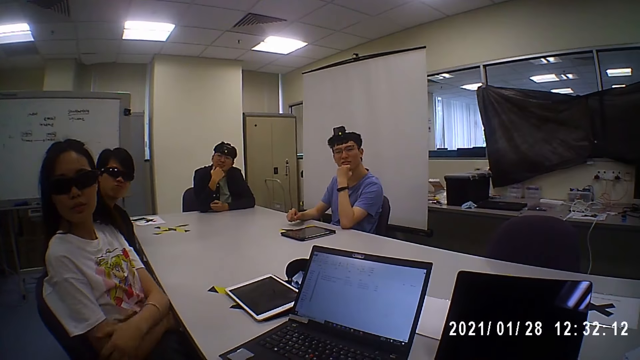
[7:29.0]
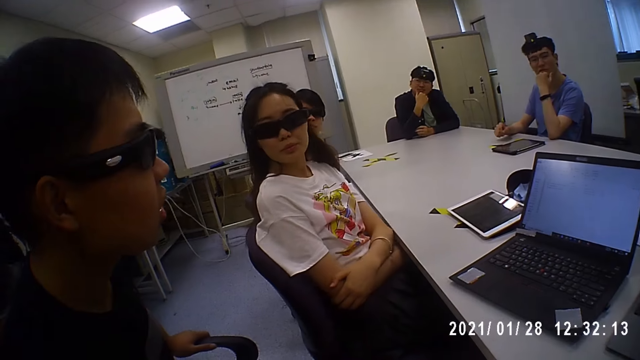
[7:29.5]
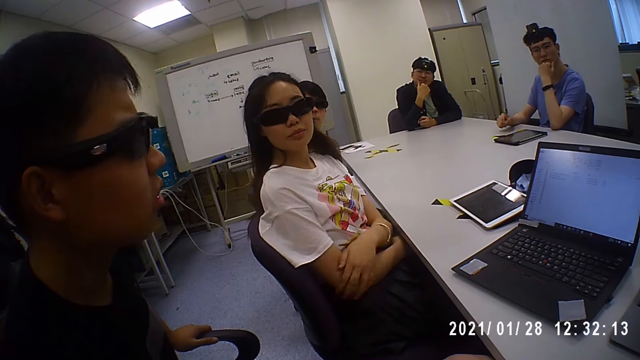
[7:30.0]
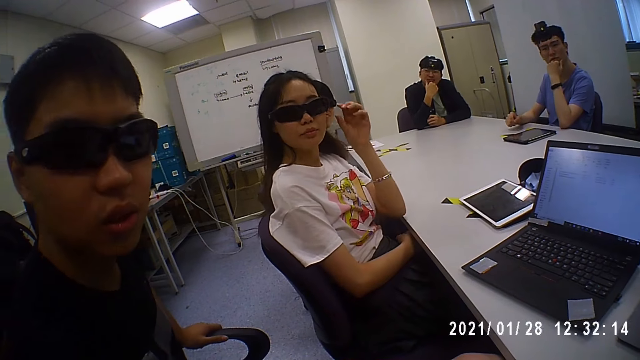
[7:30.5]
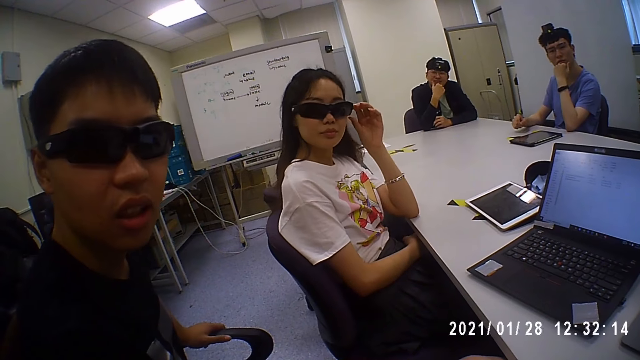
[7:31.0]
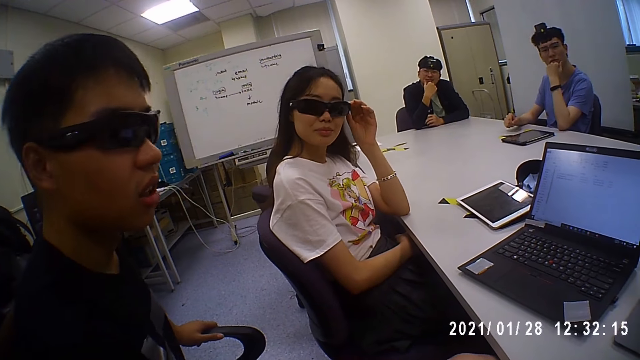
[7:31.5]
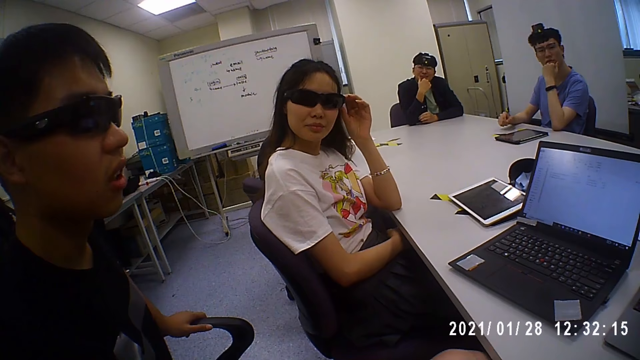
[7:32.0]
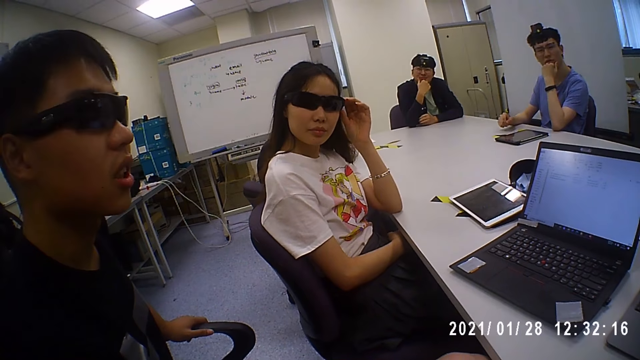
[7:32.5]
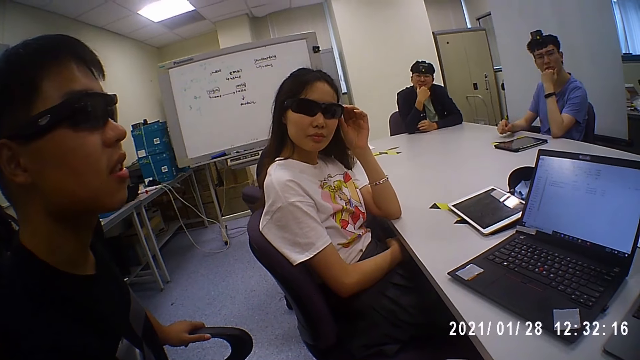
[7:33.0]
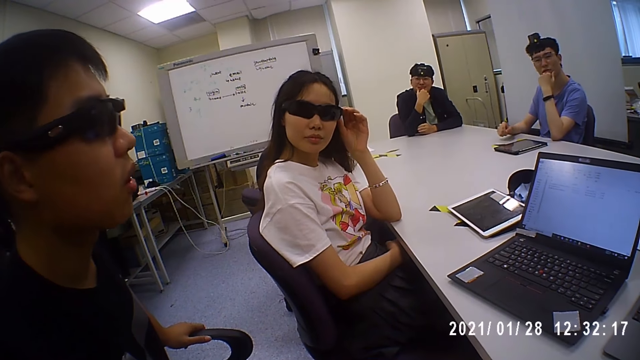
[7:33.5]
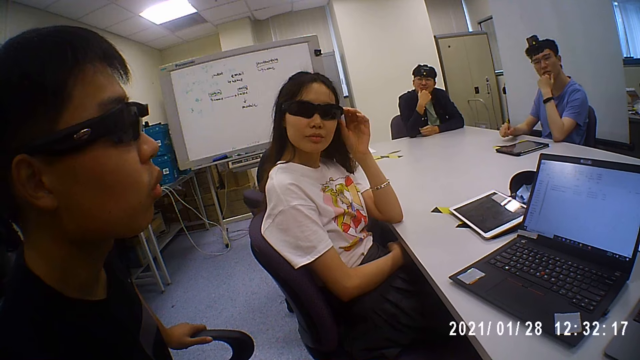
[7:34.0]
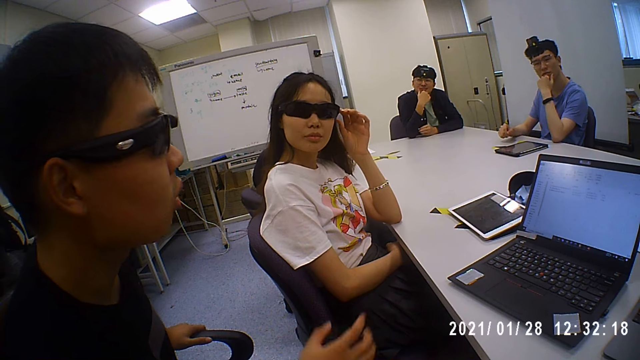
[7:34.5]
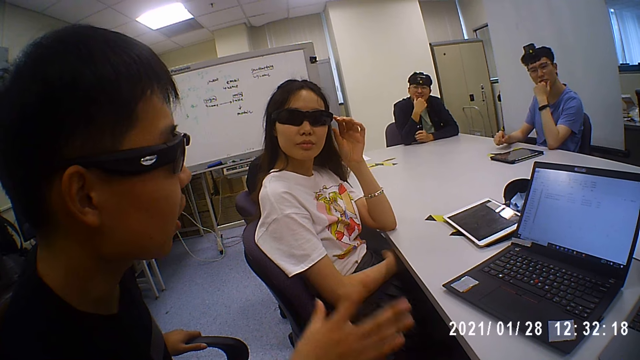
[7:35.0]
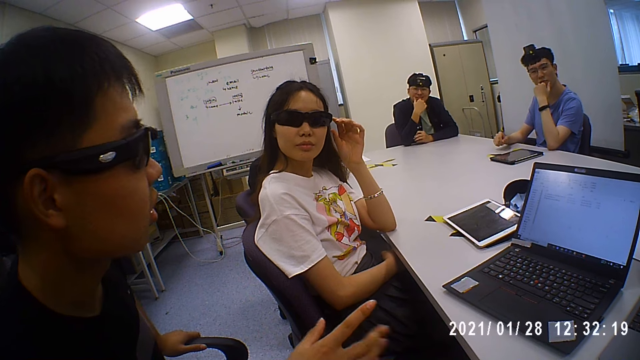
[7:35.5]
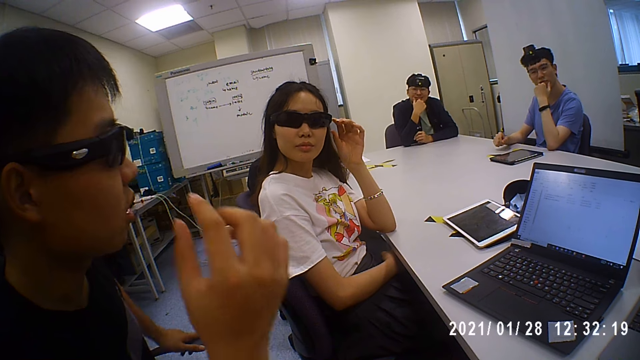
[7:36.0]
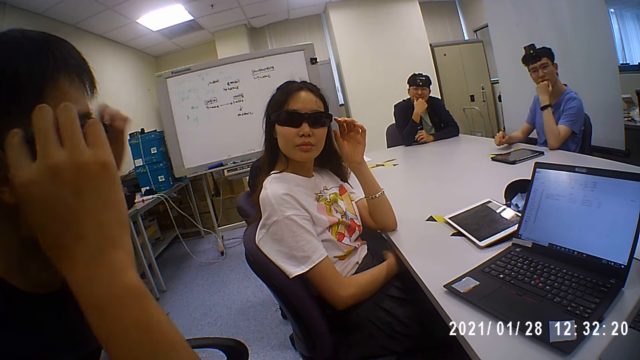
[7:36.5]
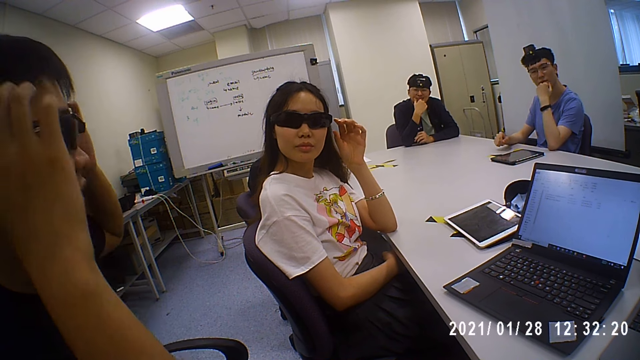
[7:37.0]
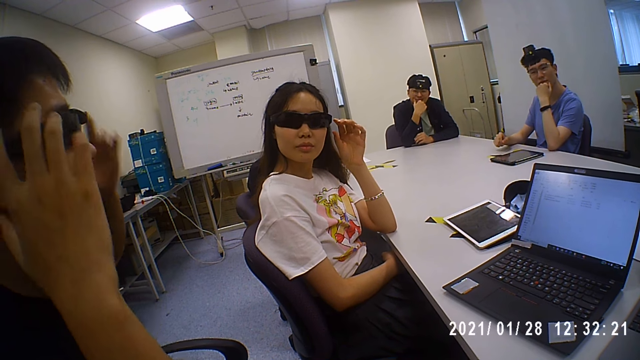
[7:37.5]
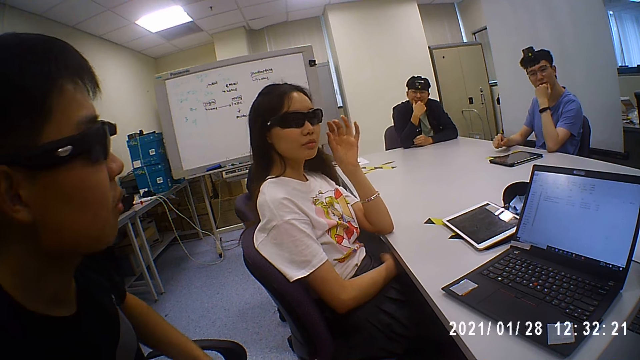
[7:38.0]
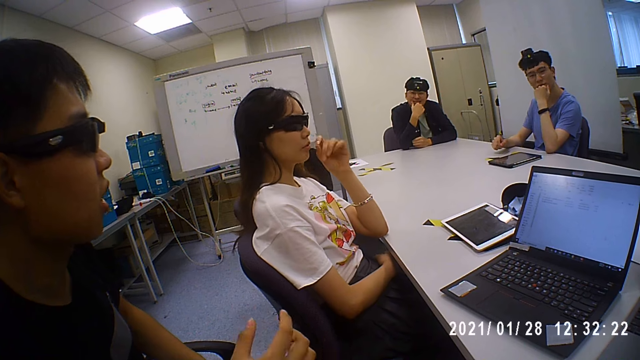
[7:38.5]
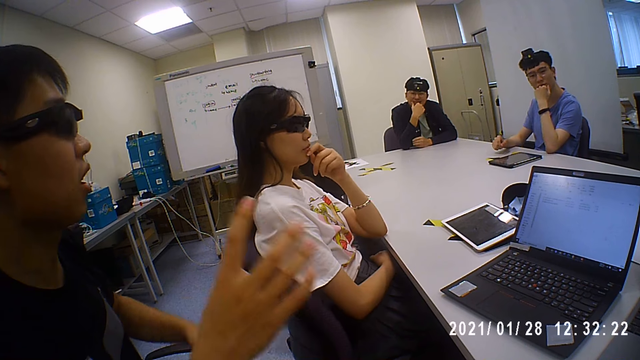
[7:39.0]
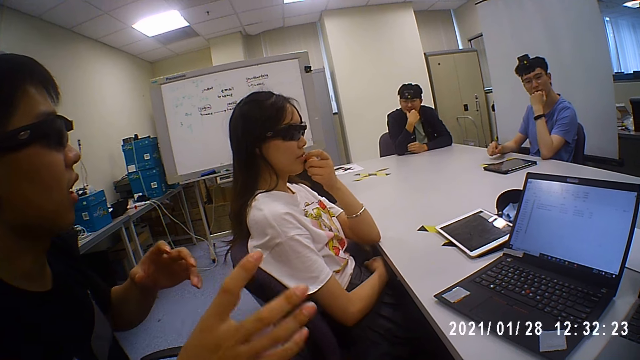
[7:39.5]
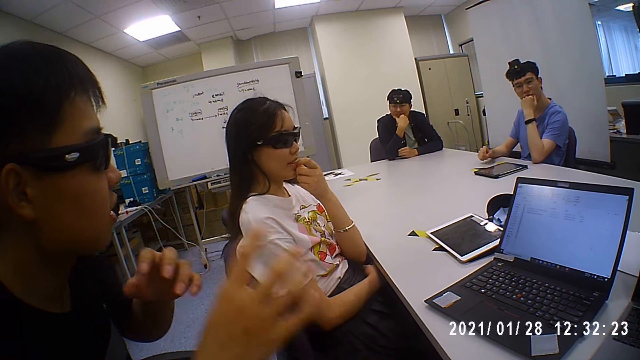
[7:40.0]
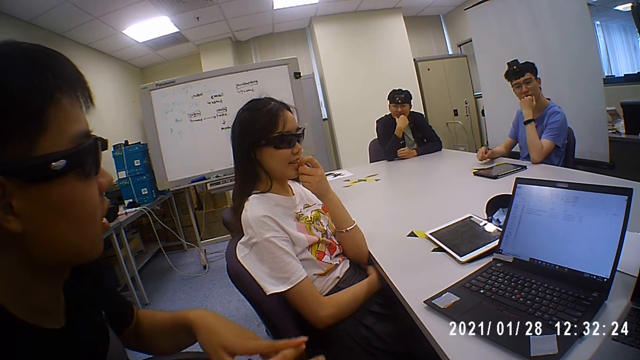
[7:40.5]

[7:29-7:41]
A person interacts with the camera wearer.

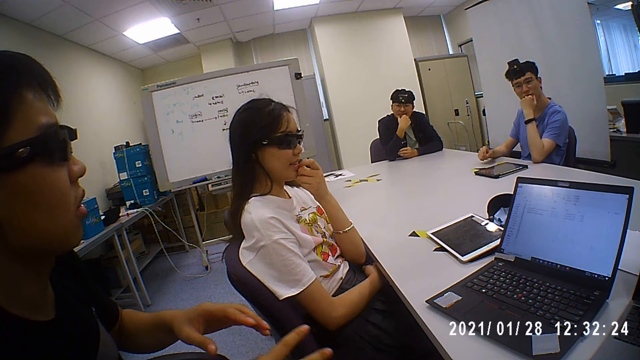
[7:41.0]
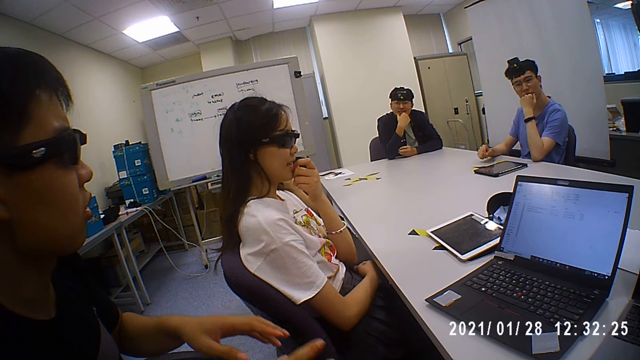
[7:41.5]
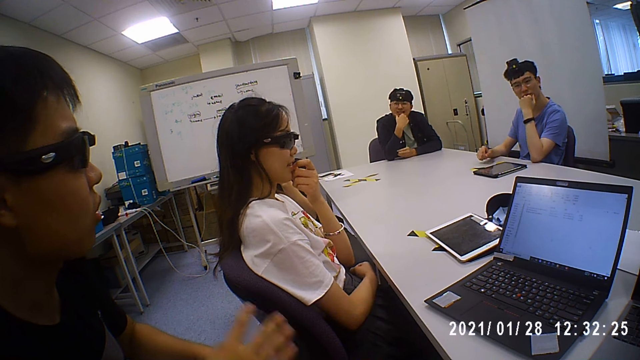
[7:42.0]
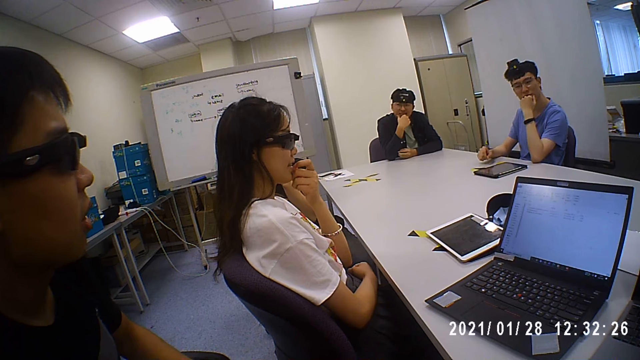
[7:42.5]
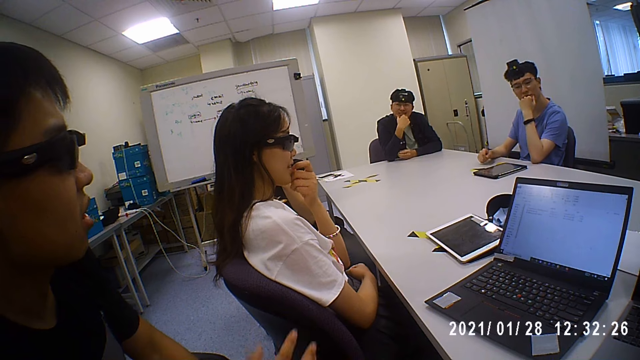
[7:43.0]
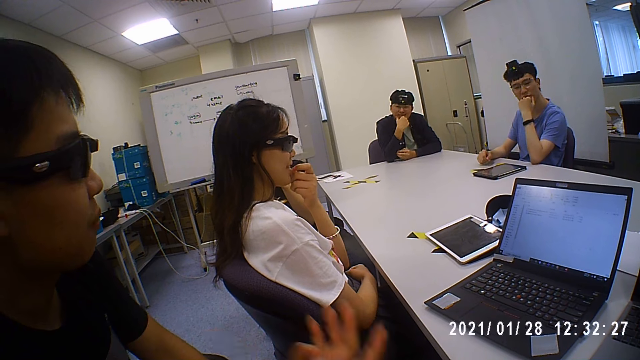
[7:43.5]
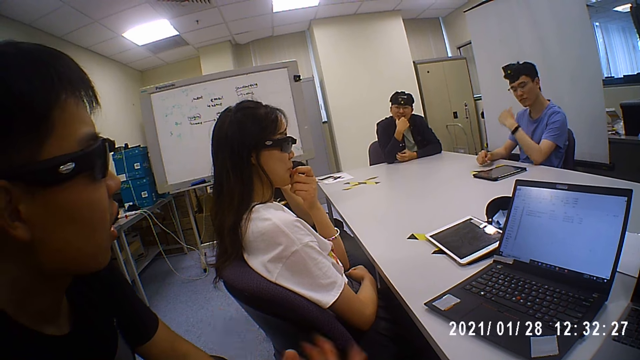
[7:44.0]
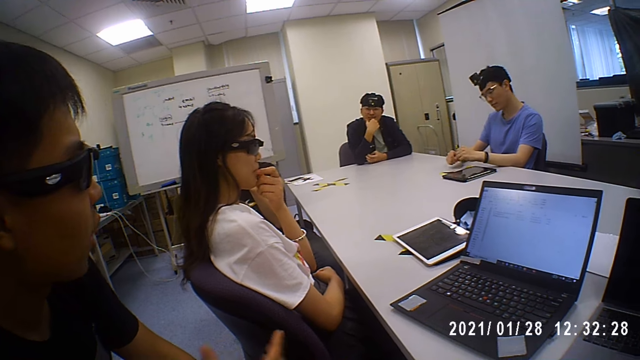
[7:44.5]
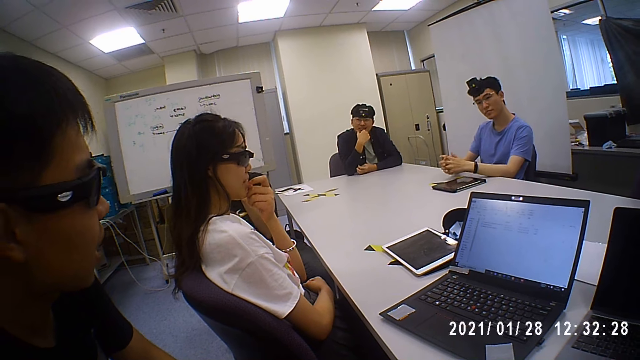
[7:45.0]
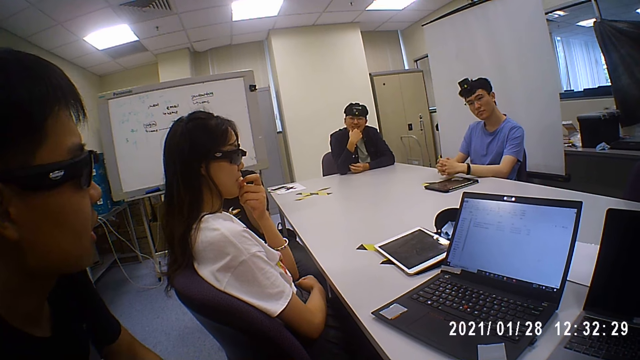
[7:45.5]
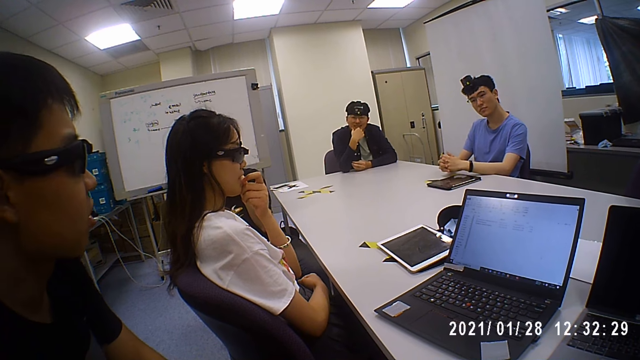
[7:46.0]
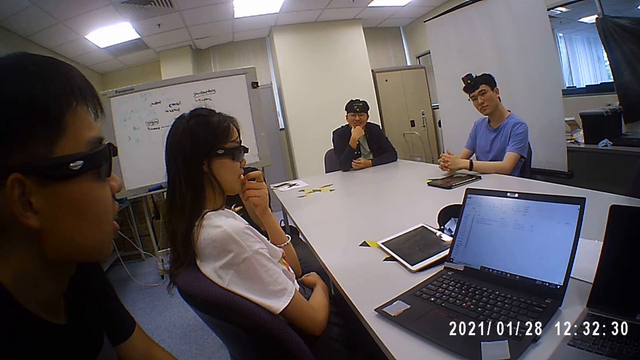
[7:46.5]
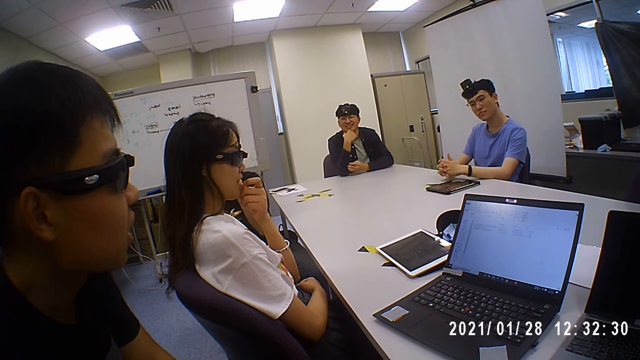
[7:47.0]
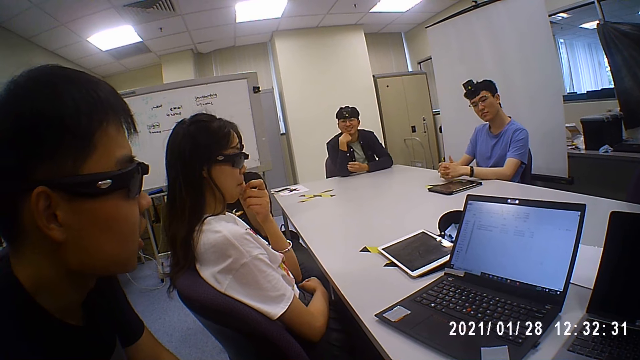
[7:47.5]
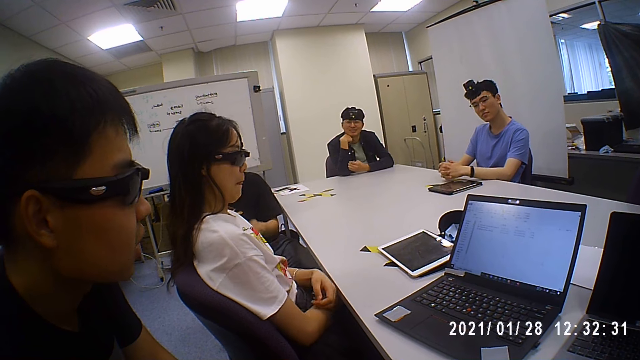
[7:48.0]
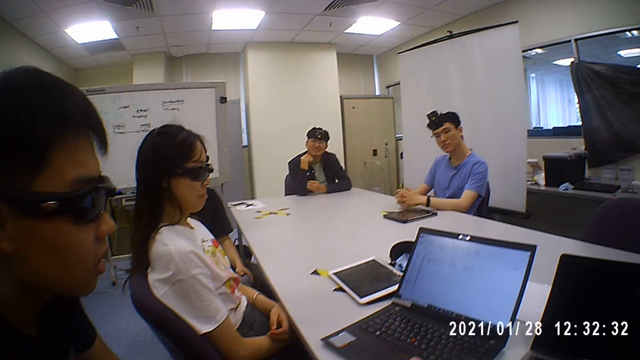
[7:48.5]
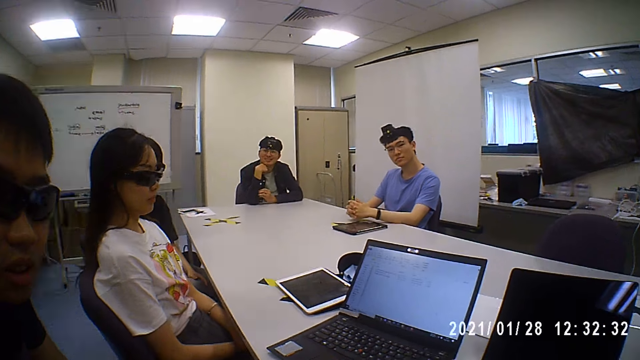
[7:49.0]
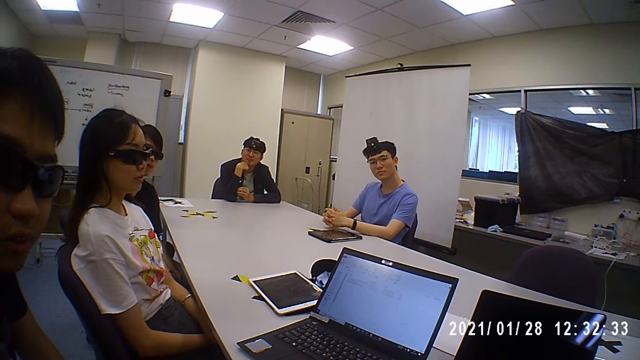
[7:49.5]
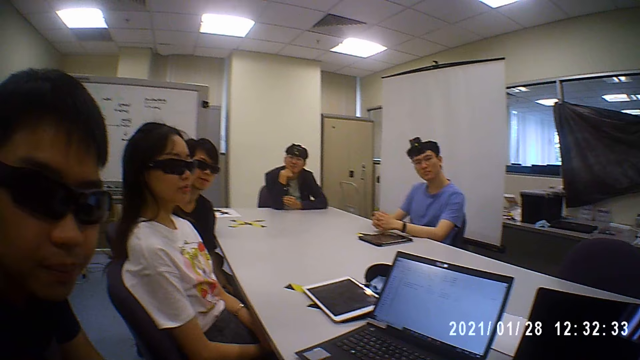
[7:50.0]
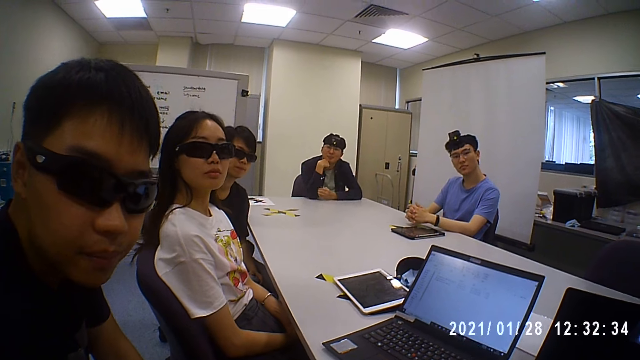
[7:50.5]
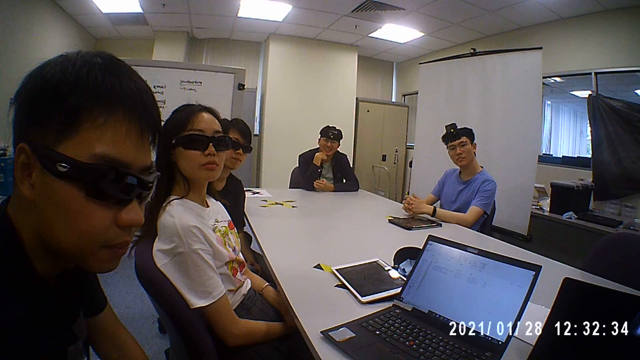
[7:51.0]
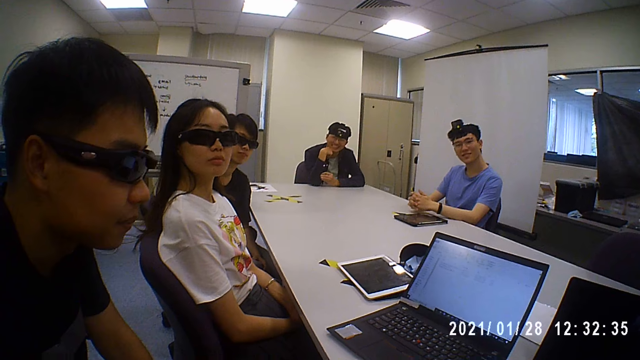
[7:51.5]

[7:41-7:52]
The camera wearer interacts with people in the room.
